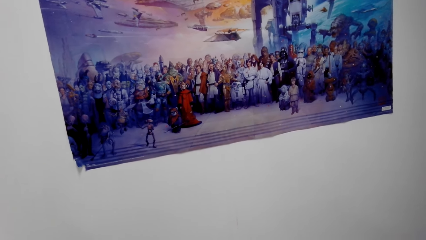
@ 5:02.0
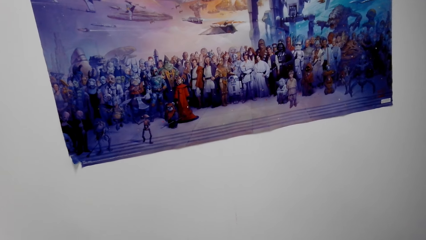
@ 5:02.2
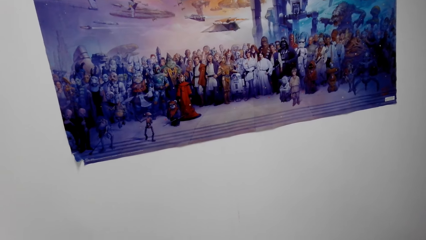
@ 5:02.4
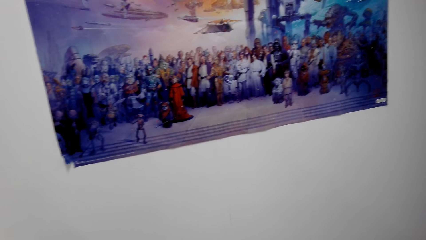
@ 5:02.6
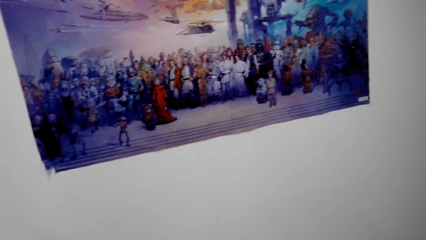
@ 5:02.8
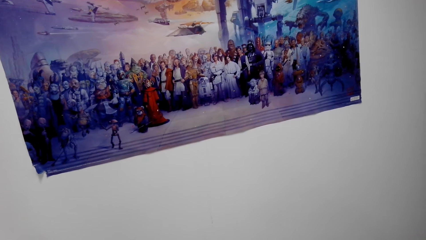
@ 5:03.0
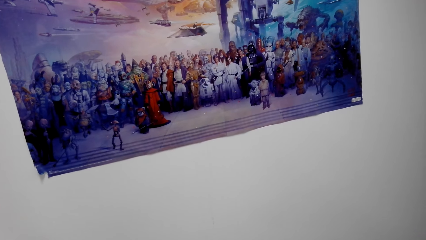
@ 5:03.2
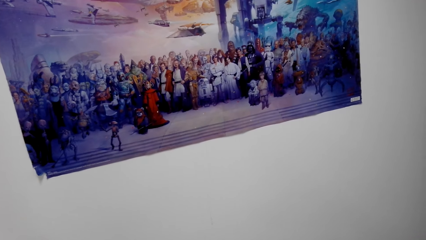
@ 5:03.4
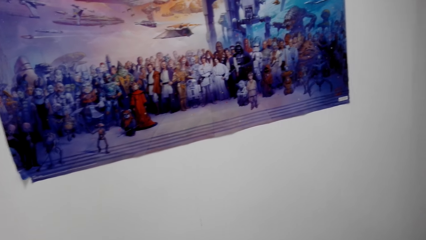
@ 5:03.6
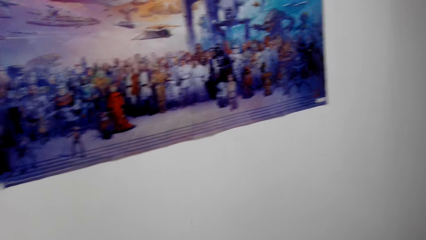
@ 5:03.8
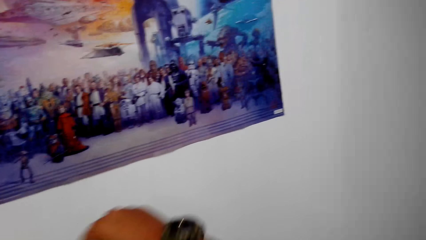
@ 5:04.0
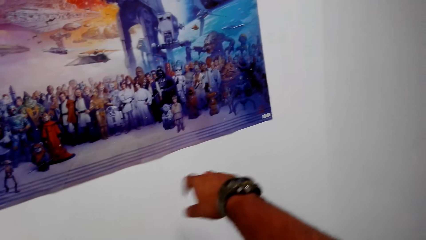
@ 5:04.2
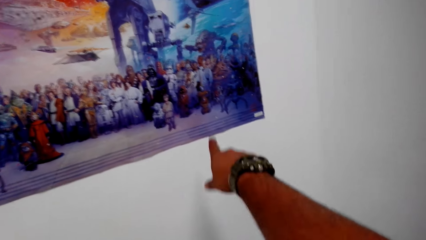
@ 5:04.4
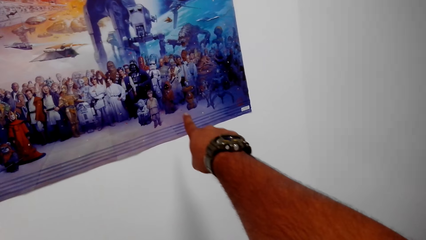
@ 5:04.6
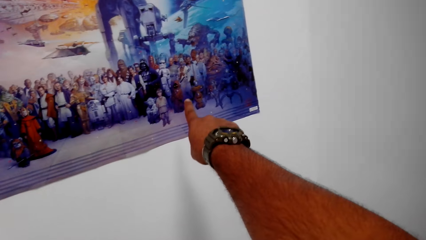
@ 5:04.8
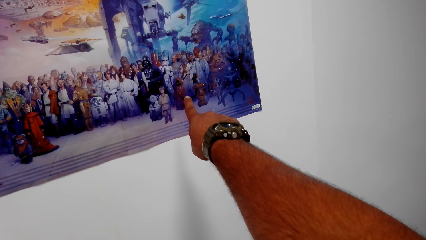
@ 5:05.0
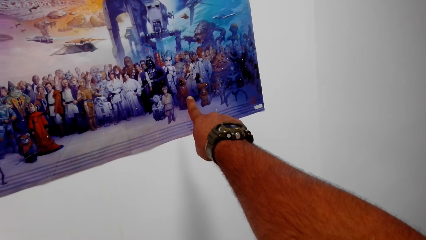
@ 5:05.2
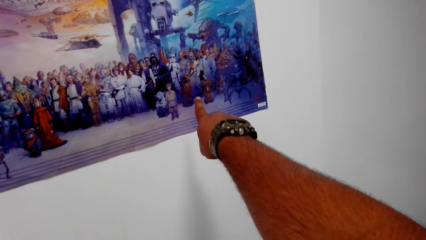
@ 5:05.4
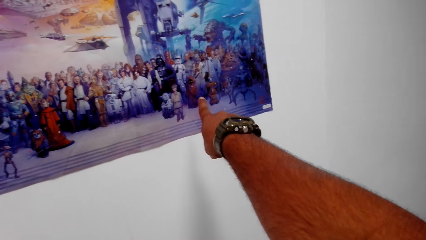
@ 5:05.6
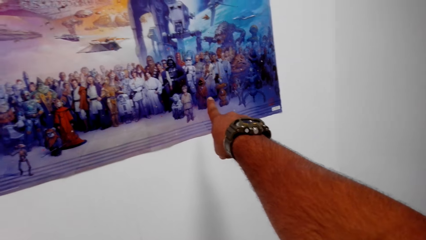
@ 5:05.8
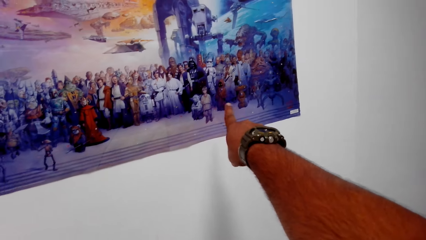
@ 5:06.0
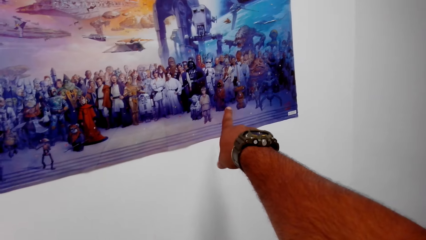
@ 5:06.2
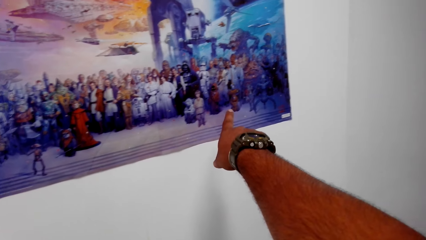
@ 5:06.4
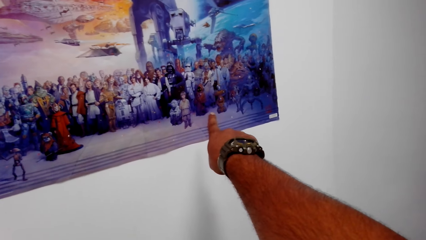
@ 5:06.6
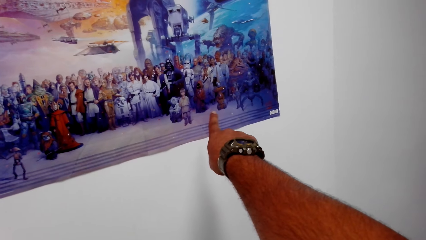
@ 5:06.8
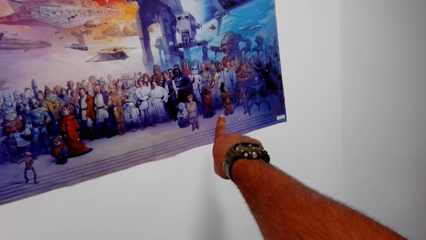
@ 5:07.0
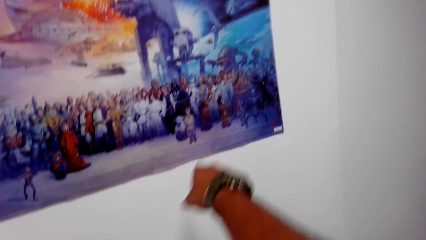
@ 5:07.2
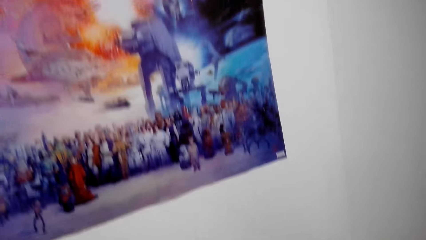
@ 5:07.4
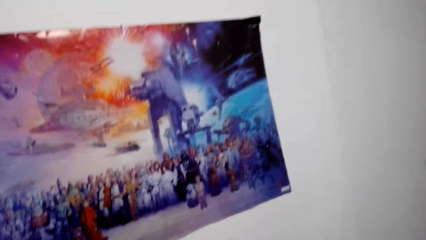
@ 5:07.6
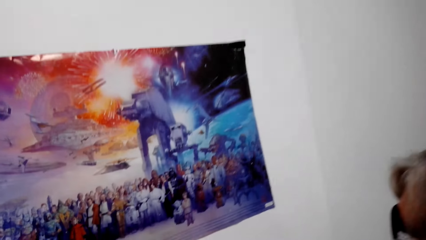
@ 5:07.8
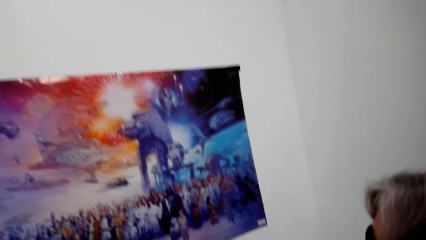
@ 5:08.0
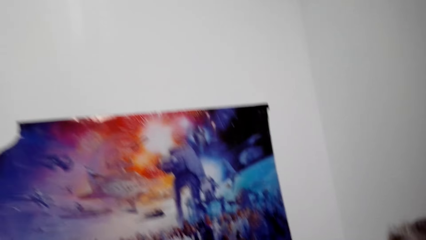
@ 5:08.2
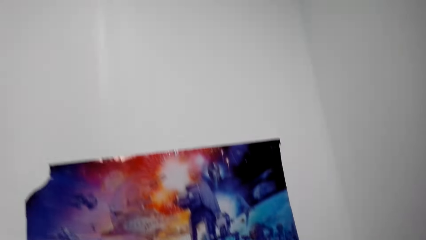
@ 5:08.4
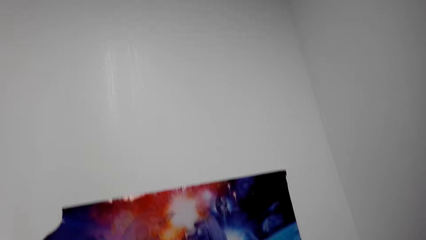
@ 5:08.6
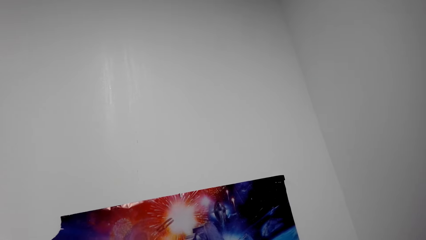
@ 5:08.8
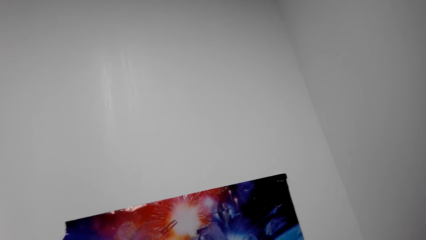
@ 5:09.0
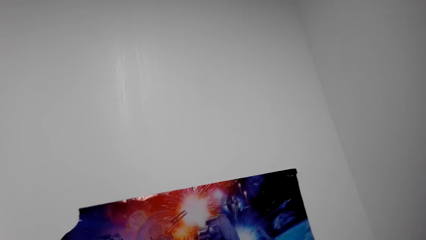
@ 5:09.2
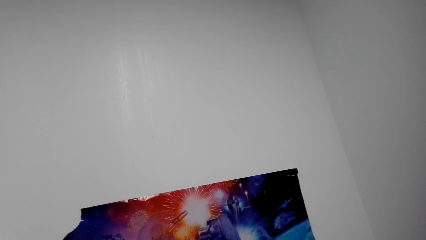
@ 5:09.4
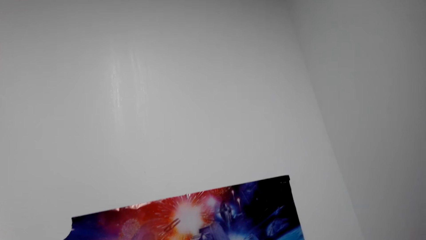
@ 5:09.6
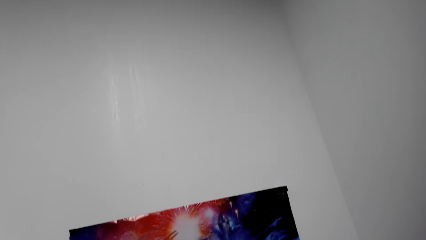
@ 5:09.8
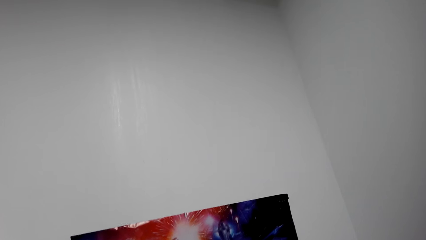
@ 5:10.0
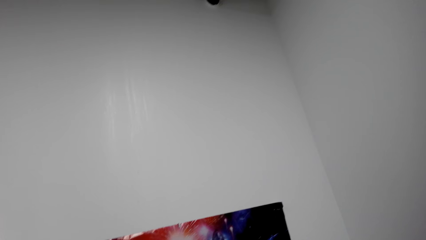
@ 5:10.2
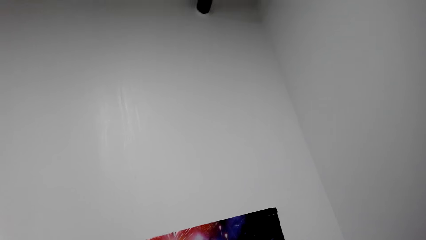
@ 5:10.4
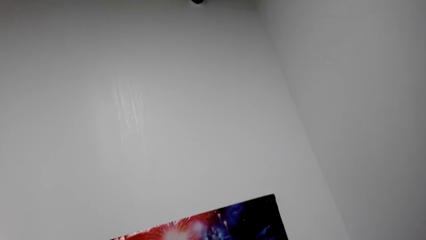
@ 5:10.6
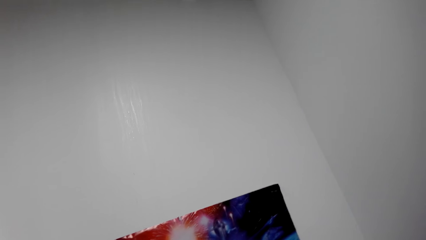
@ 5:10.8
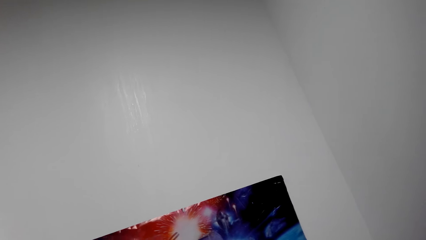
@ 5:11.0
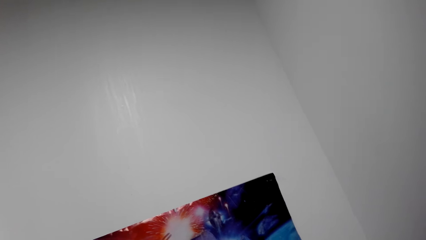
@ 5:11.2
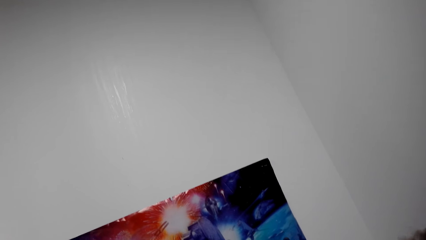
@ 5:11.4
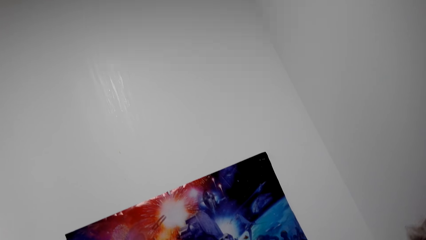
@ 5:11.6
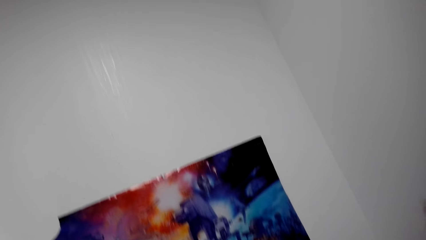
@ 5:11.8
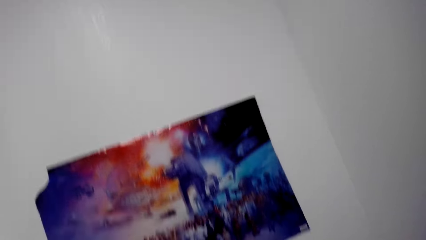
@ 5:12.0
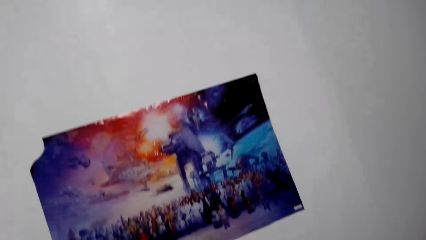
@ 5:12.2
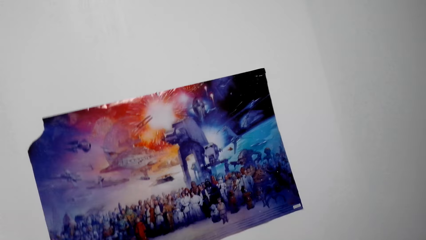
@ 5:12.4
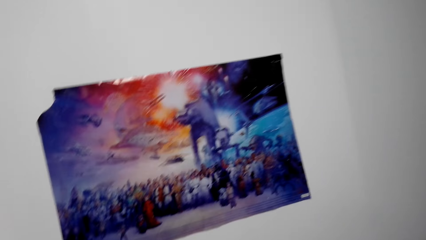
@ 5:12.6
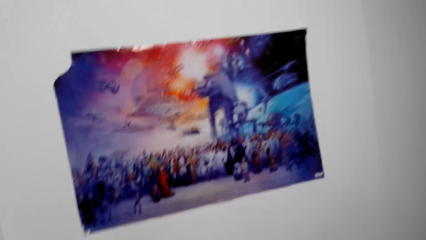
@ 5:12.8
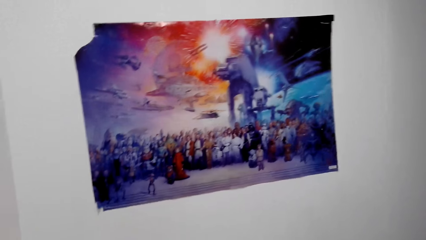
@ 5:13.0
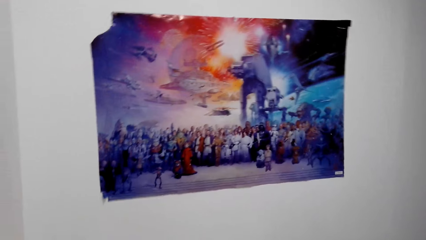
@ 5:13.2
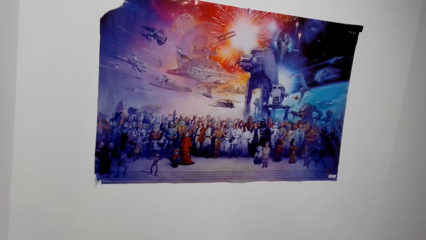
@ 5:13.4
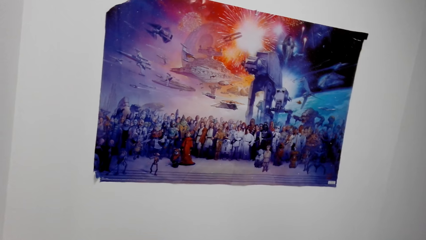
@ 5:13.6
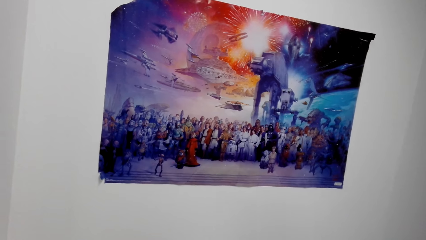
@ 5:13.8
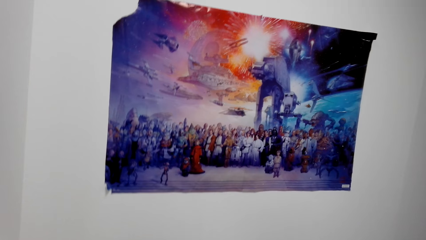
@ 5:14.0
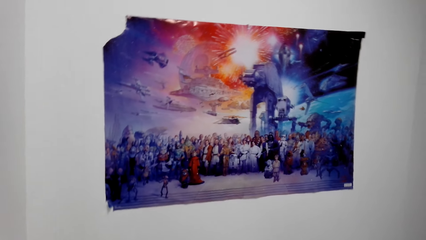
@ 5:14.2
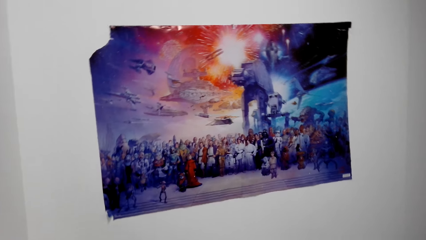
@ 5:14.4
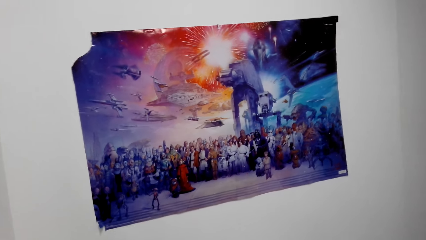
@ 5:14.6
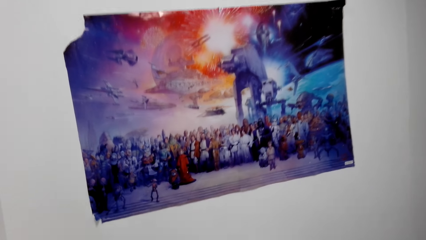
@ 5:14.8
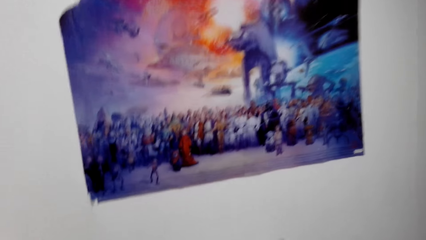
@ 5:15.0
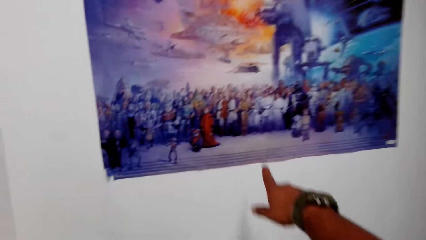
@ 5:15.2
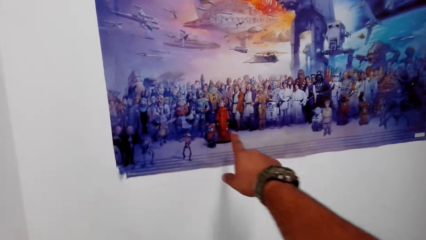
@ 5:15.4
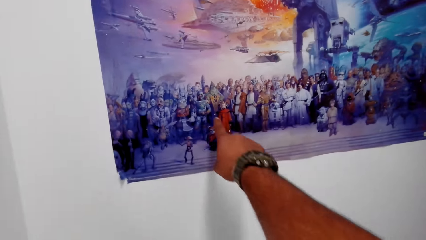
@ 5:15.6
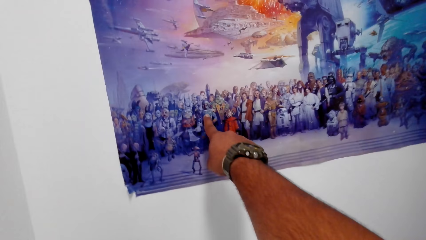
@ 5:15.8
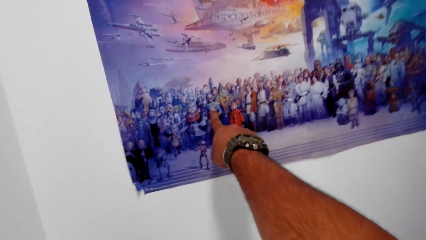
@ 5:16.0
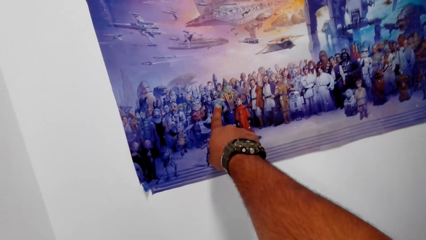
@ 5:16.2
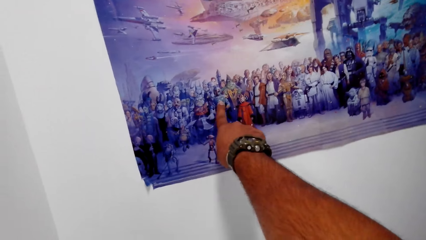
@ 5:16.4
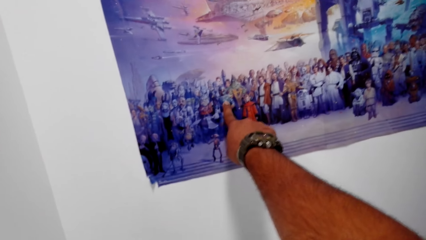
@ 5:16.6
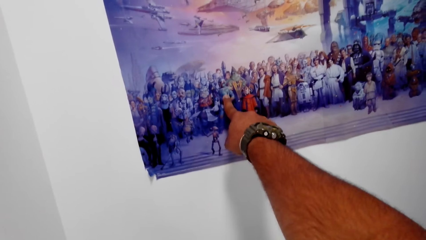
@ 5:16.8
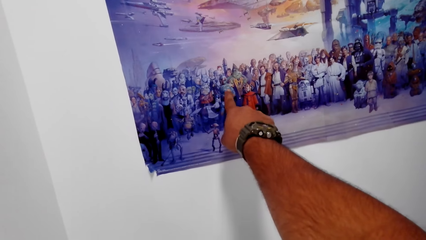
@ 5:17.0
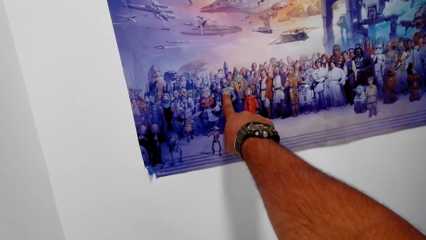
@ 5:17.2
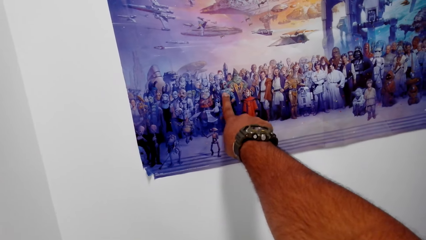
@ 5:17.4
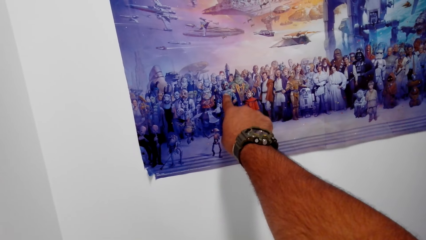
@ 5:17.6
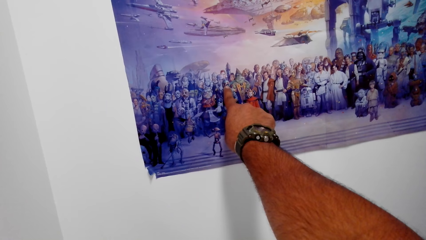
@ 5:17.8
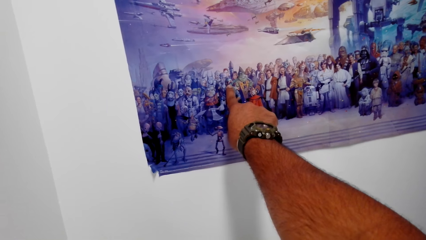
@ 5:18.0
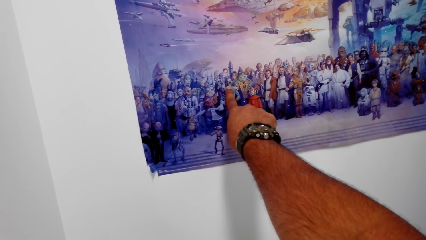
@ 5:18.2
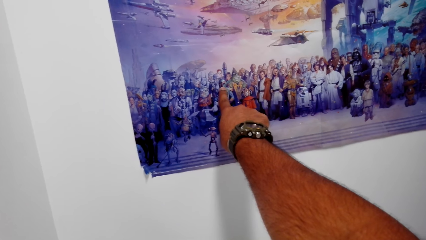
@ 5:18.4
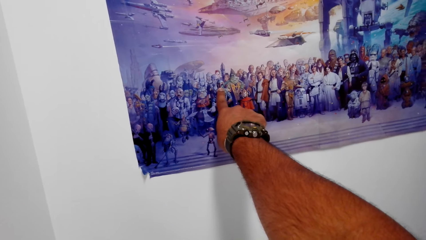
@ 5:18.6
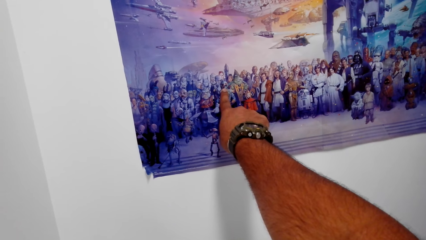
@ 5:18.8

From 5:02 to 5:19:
The camera wearer talks with the lady and points at the poster. They talk with the lady and look around. They talk with the lady, point at the poster, and look around.
